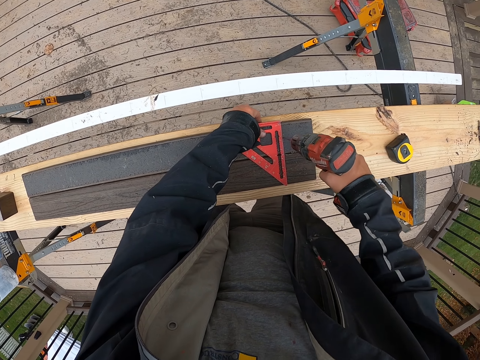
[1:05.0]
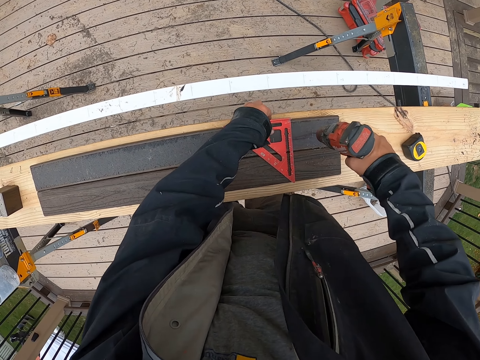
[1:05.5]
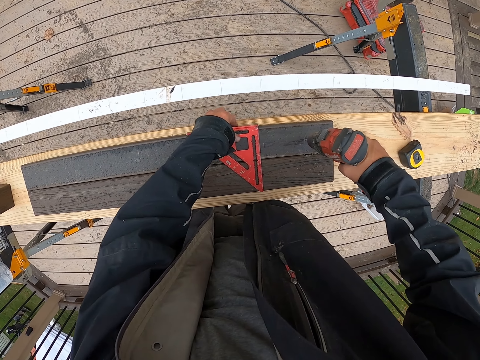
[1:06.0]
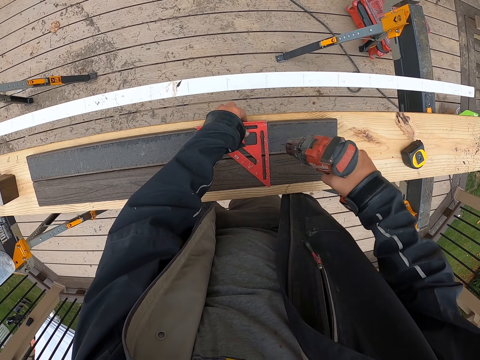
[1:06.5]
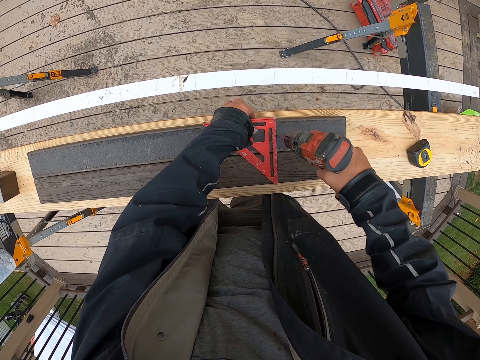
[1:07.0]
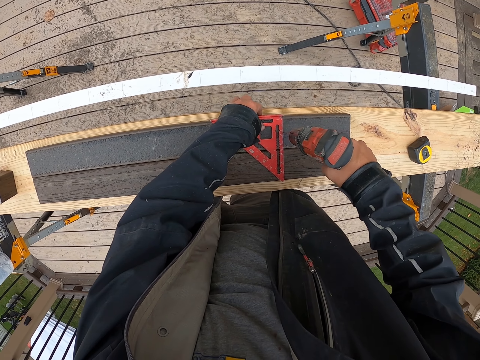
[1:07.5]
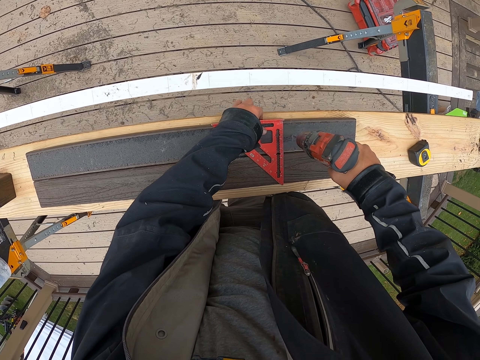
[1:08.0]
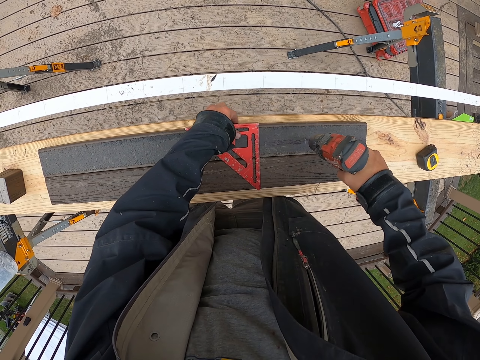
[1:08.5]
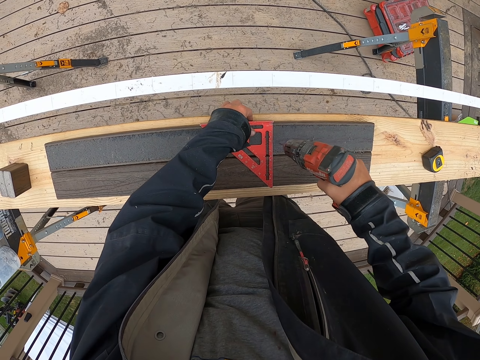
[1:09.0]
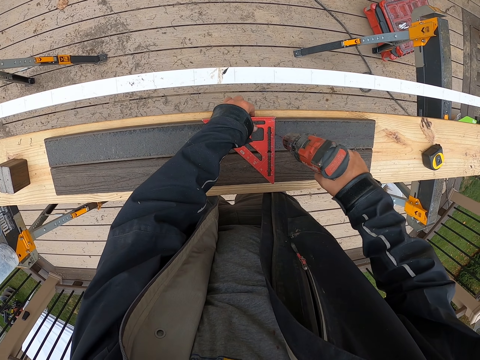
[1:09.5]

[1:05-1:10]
The camera wearer drills the rail.

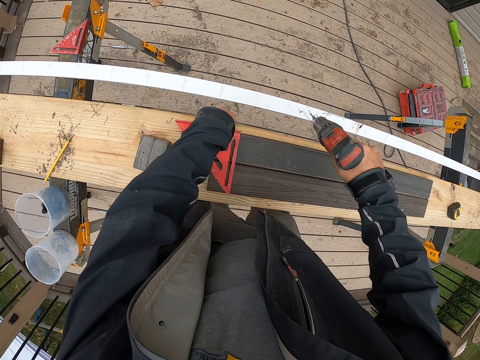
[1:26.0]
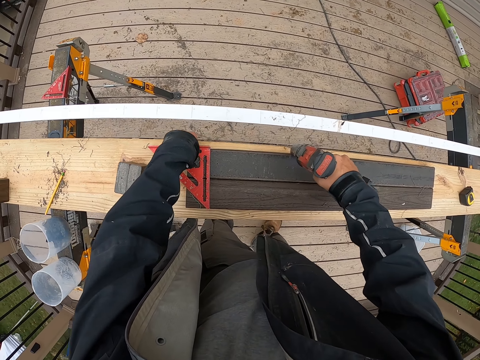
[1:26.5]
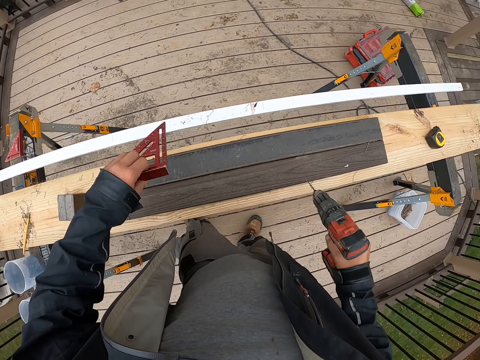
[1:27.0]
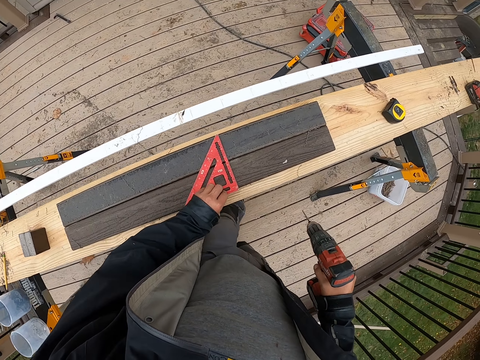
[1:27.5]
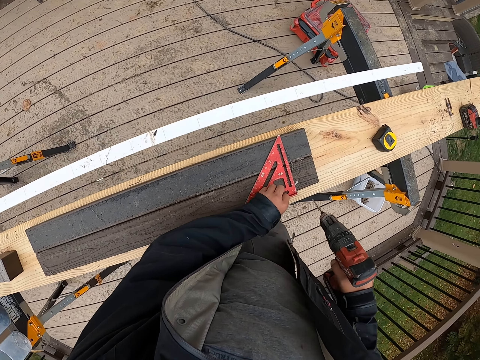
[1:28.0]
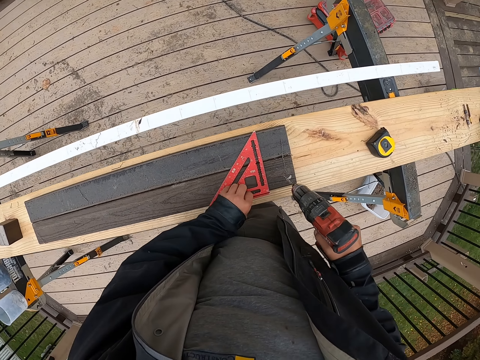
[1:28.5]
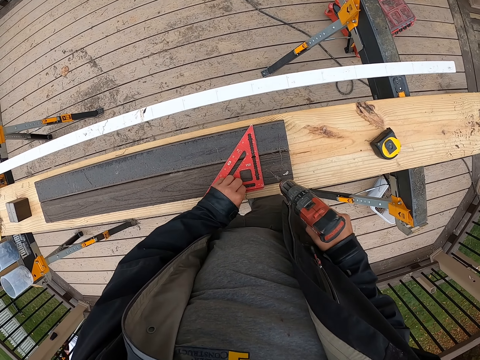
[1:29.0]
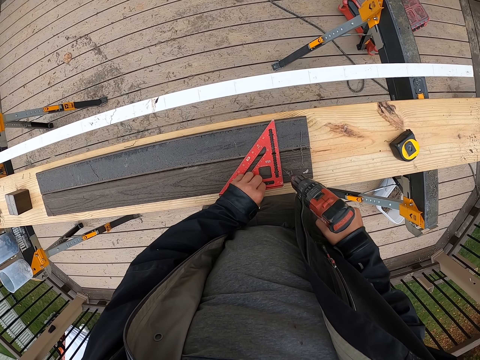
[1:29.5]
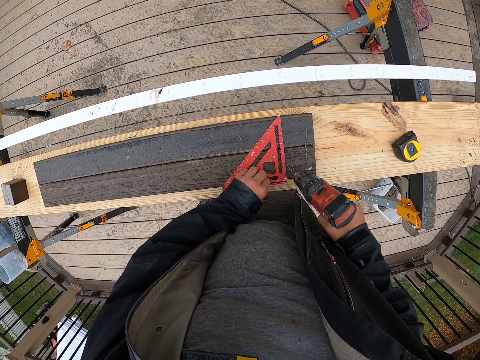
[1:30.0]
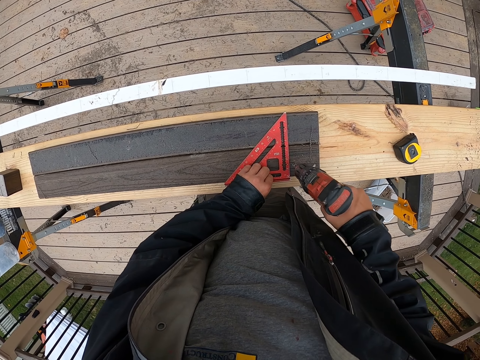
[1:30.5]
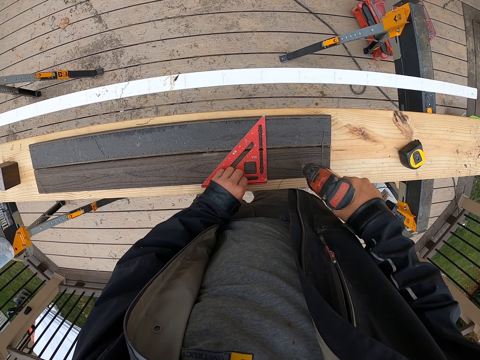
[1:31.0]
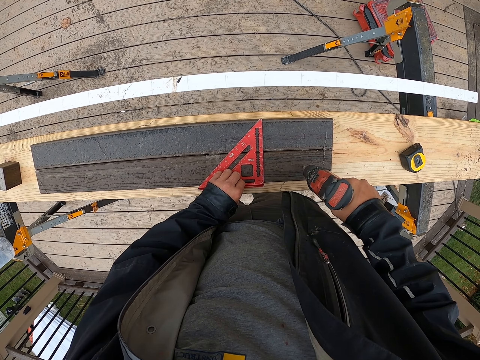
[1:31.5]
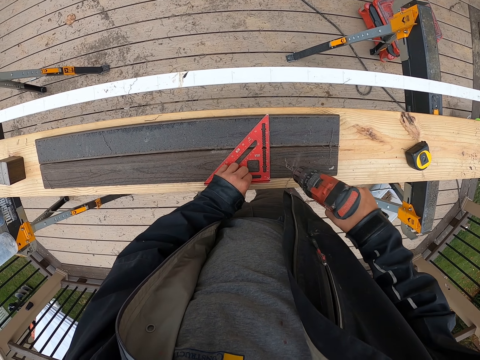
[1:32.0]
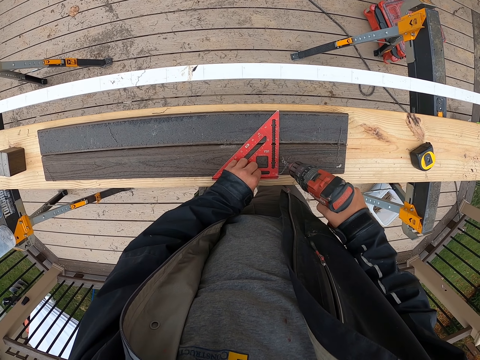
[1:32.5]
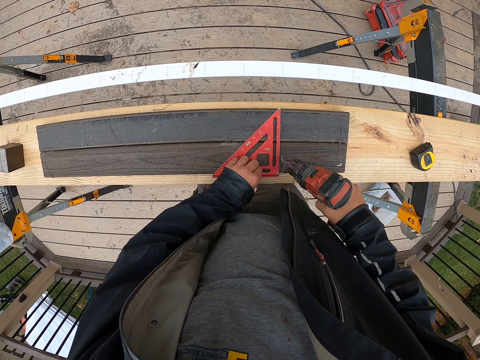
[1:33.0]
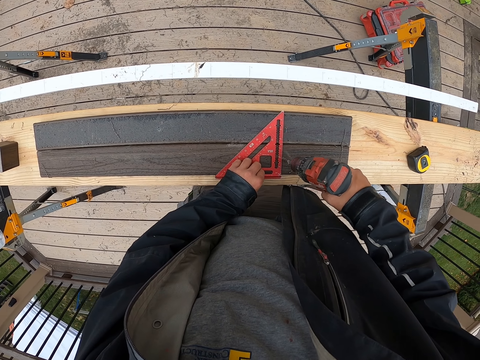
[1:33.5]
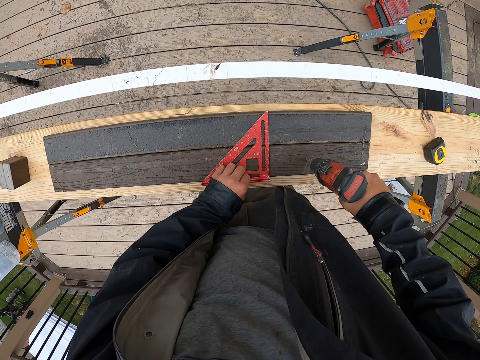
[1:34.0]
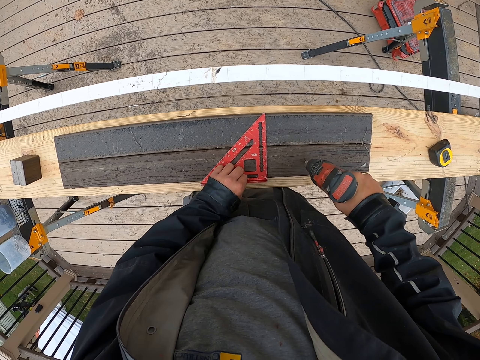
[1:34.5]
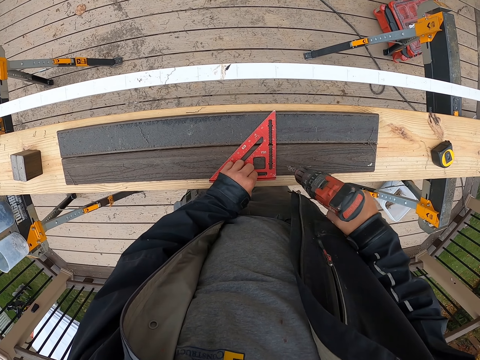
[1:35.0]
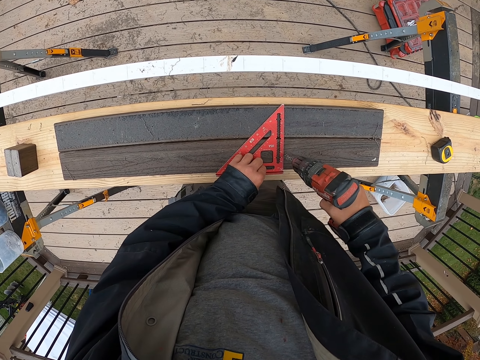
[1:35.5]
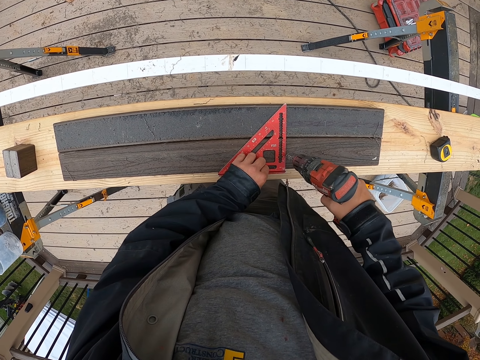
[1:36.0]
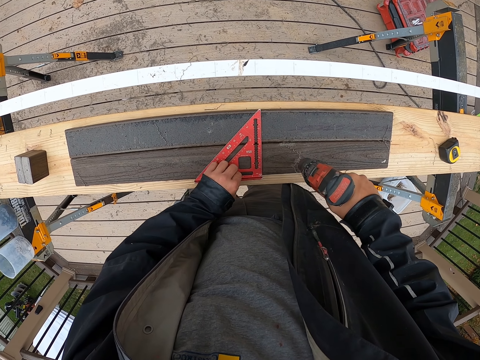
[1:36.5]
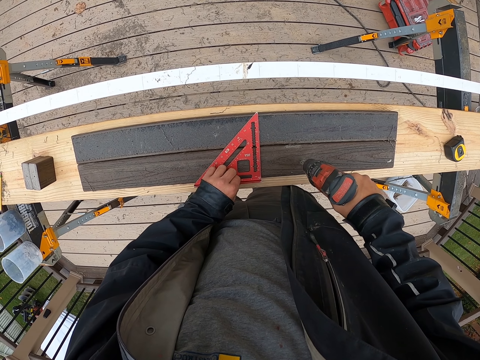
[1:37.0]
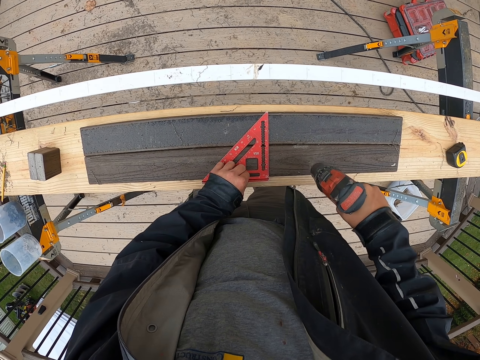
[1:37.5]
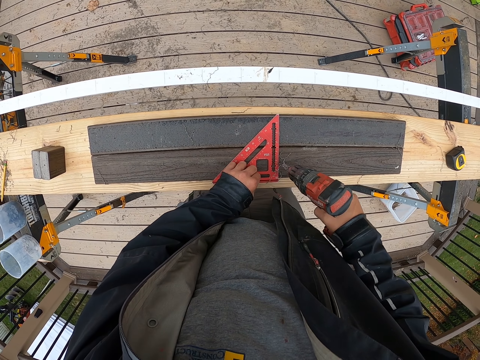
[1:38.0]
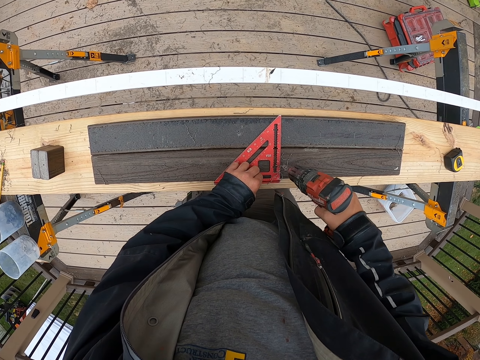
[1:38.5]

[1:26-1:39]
The camera wearer lifts up the drill and ruler. They place the ruler down. They drill the rail.

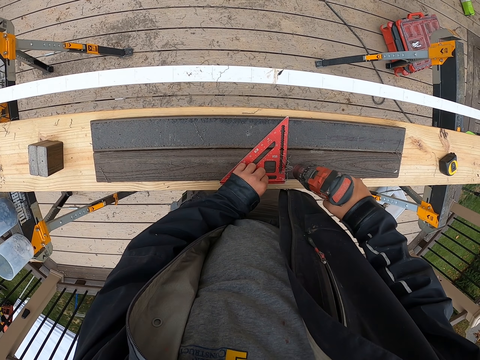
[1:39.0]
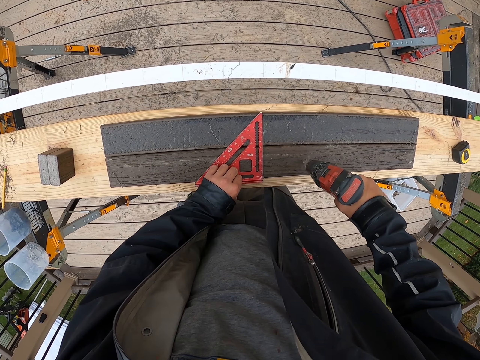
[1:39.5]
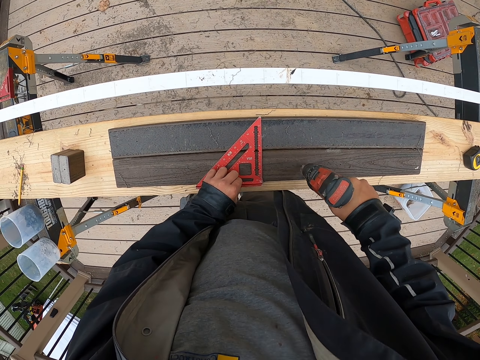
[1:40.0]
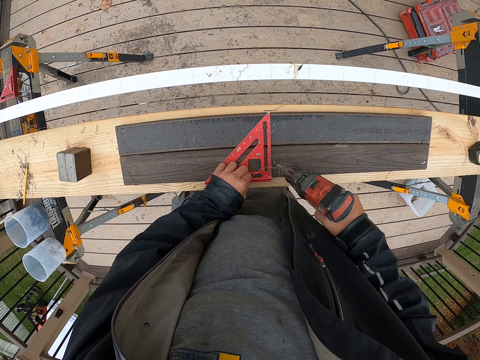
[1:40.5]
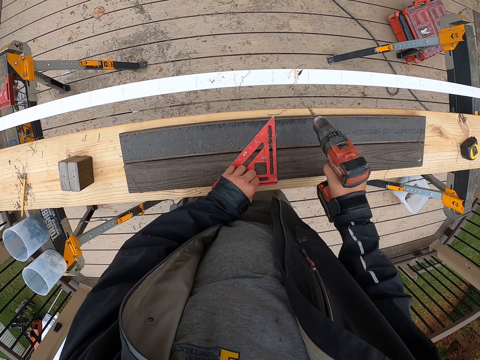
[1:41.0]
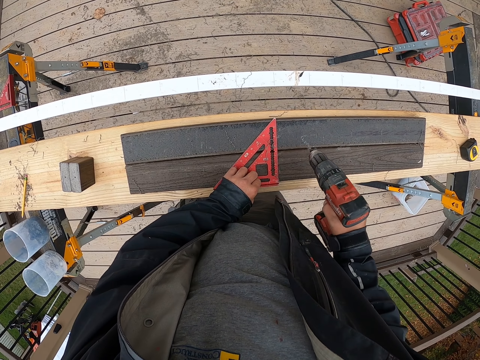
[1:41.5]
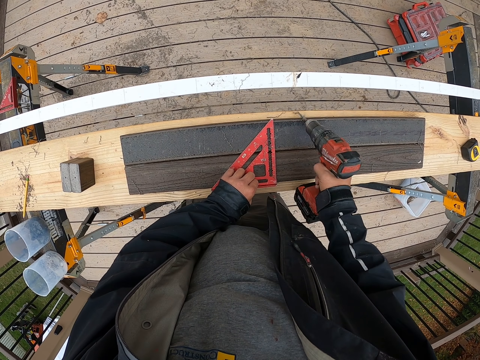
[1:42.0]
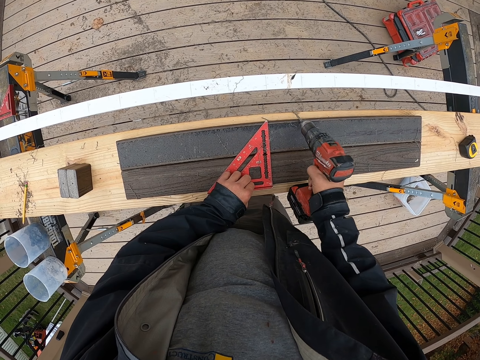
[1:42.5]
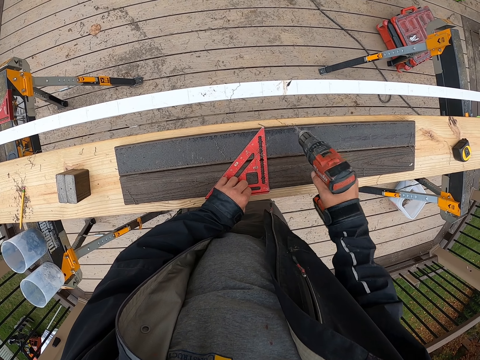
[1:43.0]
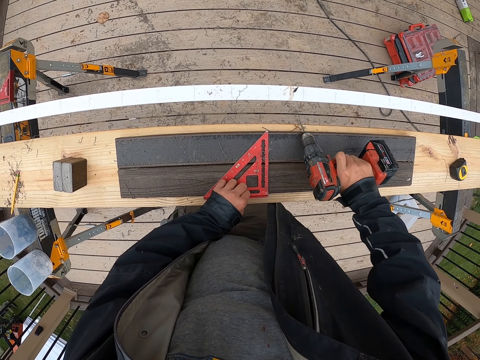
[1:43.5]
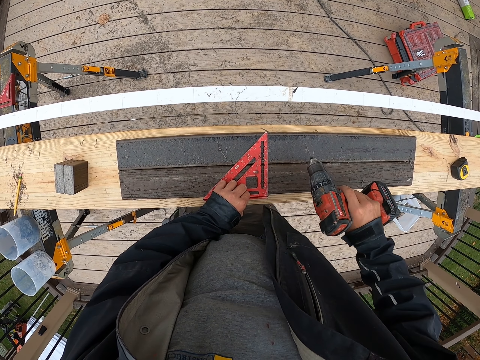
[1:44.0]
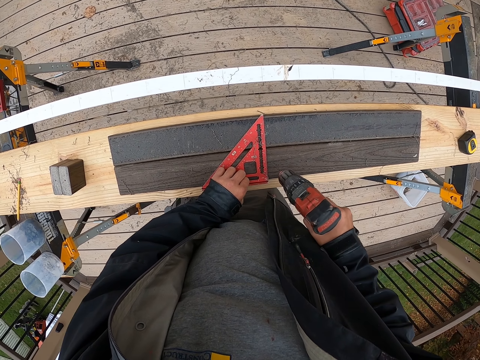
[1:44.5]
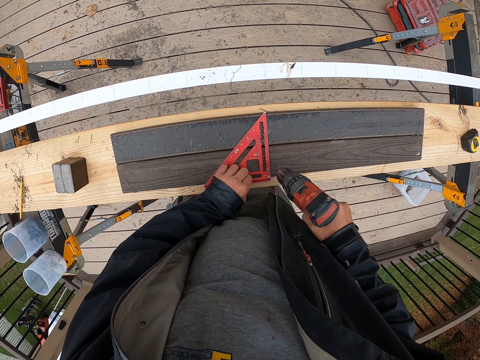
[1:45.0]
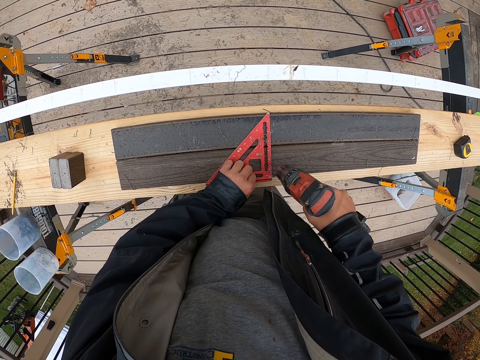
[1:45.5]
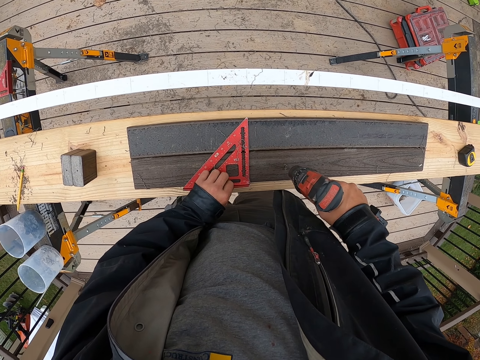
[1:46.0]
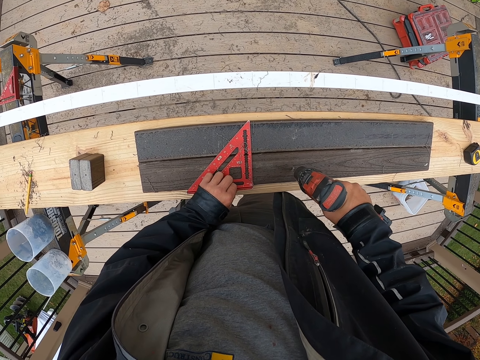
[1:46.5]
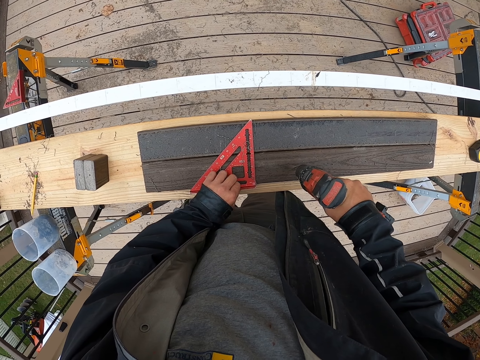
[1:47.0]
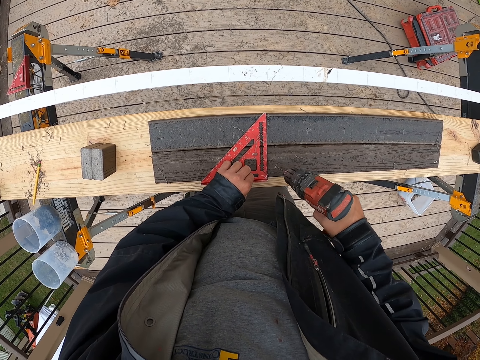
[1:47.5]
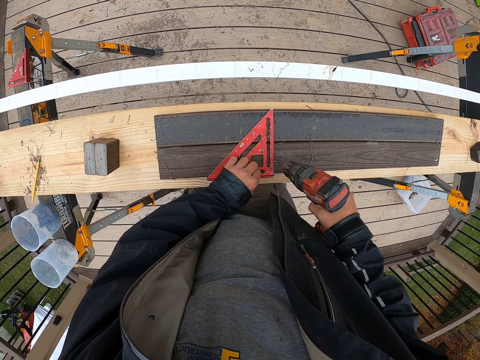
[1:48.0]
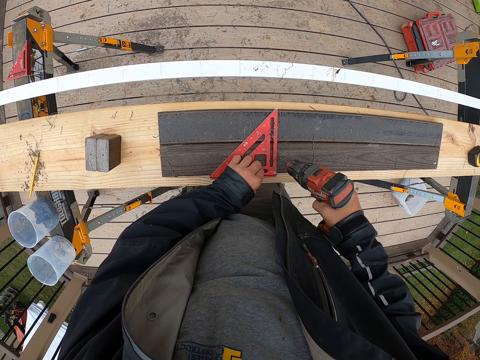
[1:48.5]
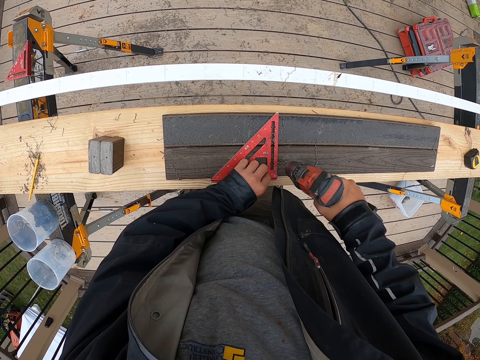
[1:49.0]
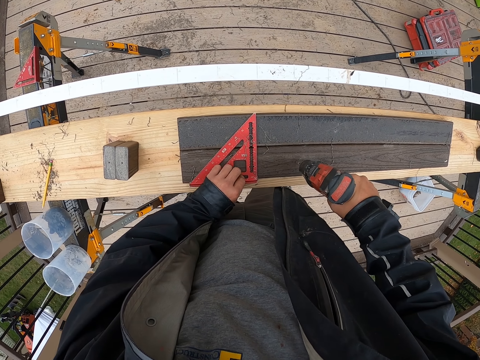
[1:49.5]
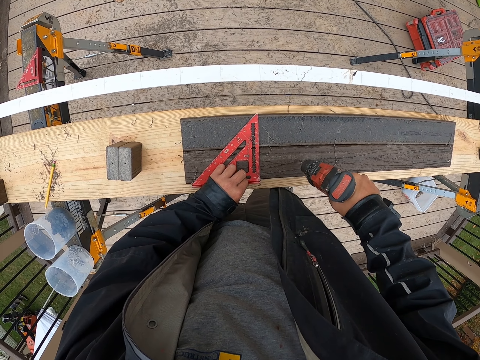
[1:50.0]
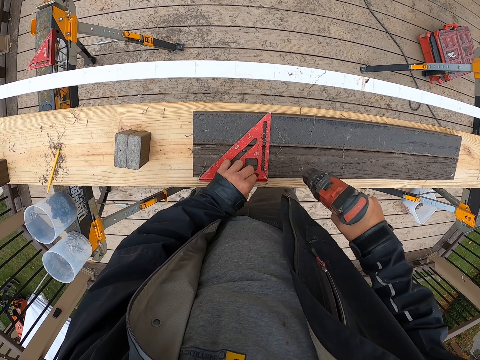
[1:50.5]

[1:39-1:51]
The camera wearer wipes the drill on the rail. They drill the rail.
